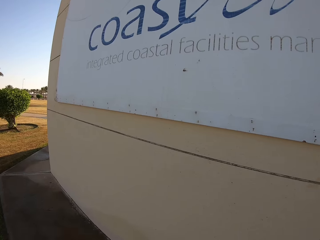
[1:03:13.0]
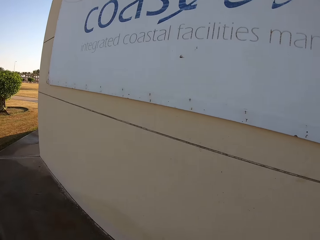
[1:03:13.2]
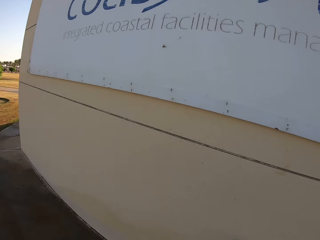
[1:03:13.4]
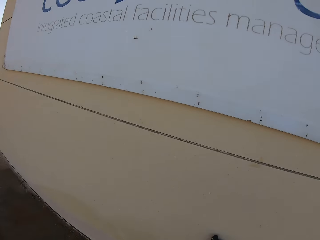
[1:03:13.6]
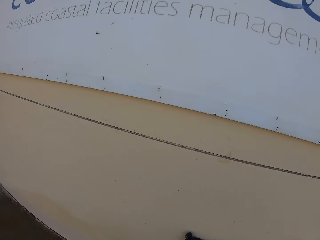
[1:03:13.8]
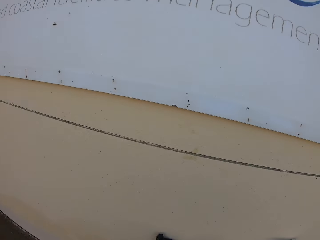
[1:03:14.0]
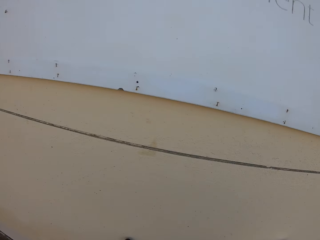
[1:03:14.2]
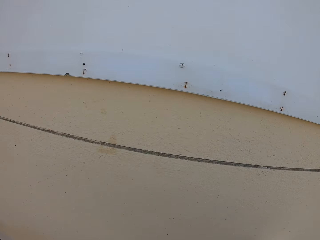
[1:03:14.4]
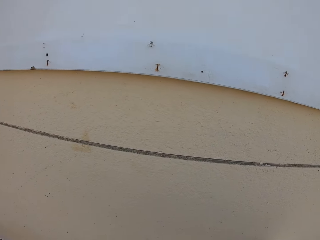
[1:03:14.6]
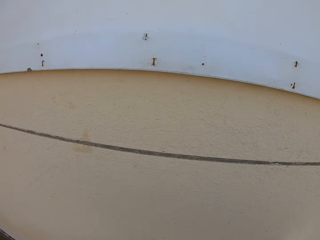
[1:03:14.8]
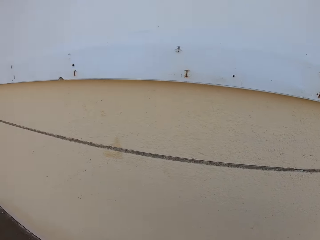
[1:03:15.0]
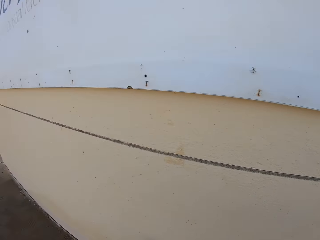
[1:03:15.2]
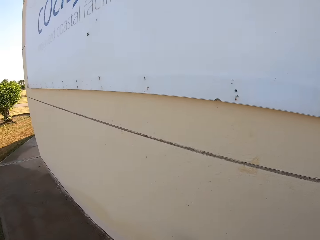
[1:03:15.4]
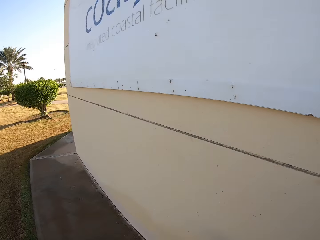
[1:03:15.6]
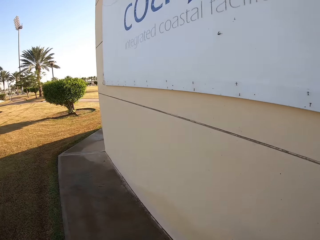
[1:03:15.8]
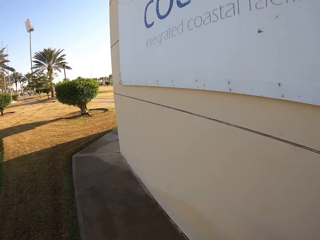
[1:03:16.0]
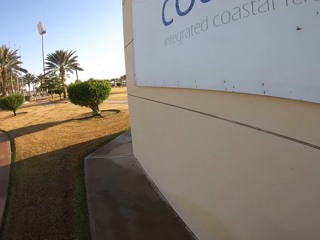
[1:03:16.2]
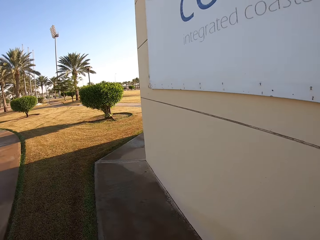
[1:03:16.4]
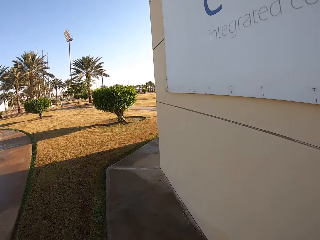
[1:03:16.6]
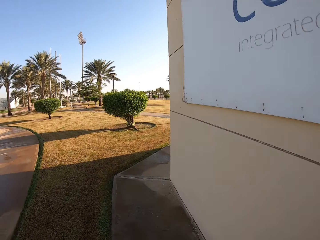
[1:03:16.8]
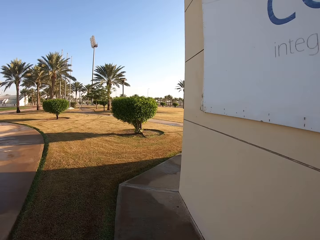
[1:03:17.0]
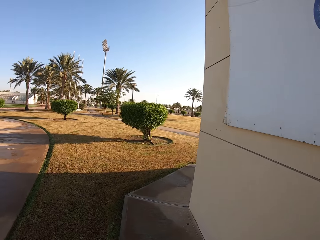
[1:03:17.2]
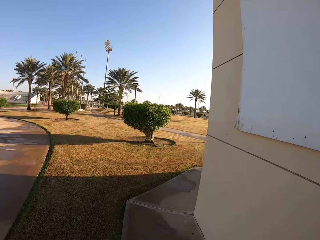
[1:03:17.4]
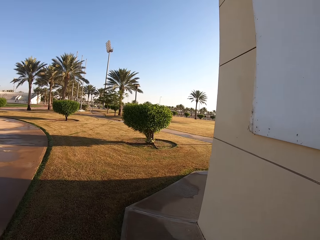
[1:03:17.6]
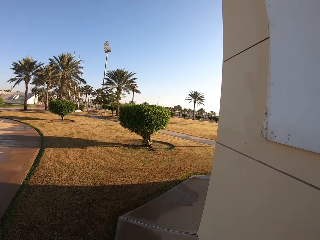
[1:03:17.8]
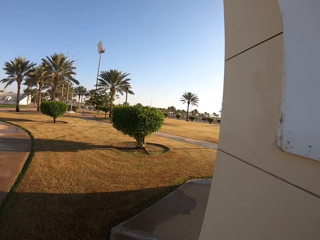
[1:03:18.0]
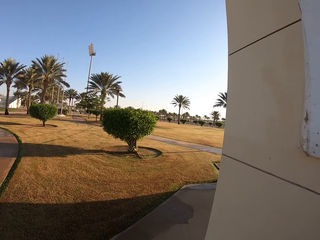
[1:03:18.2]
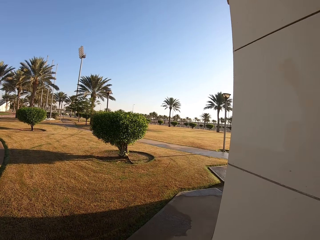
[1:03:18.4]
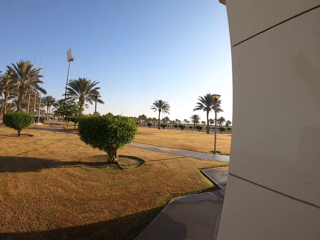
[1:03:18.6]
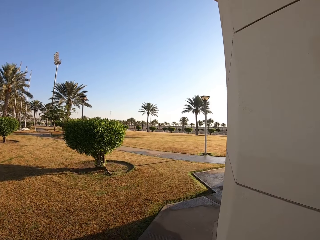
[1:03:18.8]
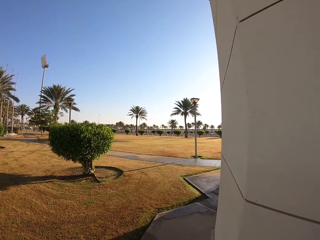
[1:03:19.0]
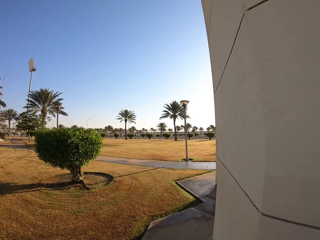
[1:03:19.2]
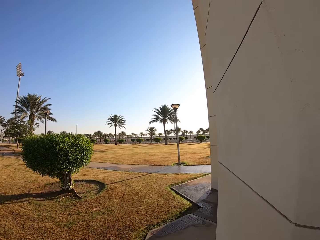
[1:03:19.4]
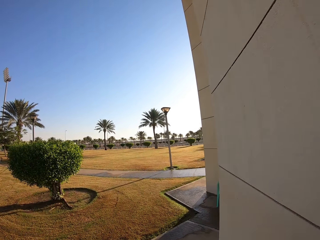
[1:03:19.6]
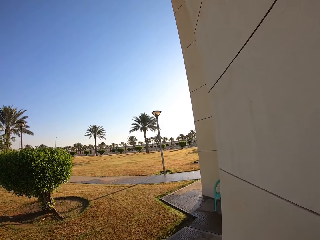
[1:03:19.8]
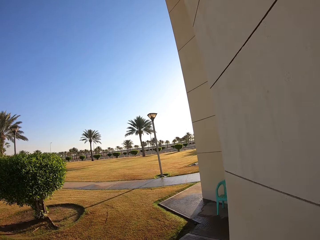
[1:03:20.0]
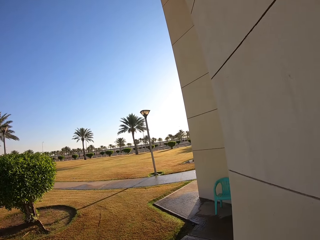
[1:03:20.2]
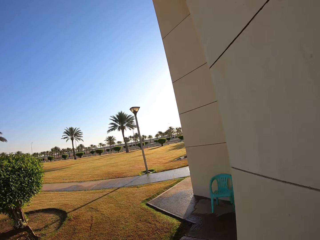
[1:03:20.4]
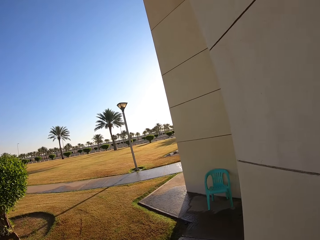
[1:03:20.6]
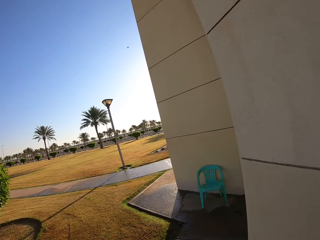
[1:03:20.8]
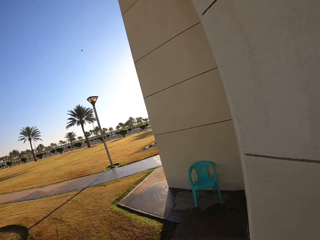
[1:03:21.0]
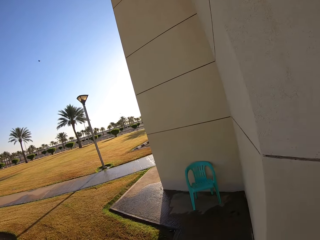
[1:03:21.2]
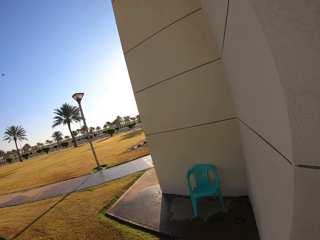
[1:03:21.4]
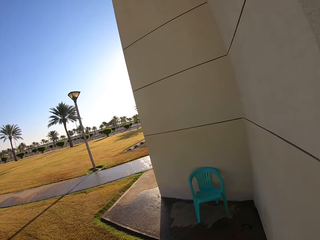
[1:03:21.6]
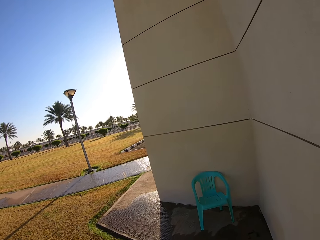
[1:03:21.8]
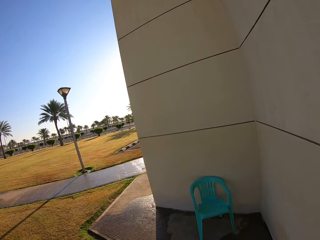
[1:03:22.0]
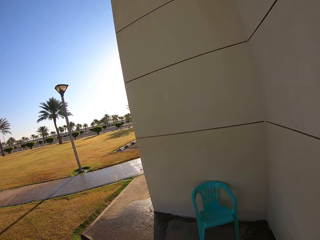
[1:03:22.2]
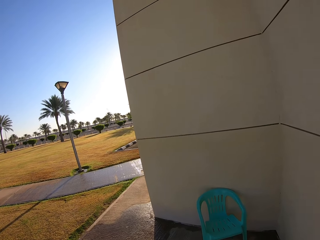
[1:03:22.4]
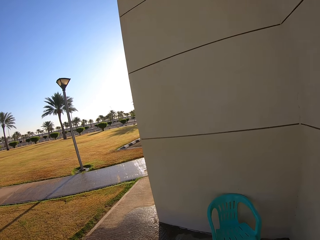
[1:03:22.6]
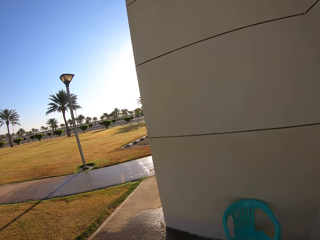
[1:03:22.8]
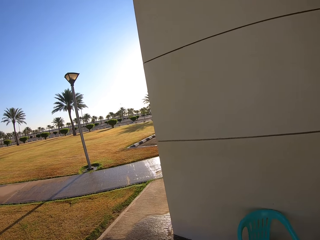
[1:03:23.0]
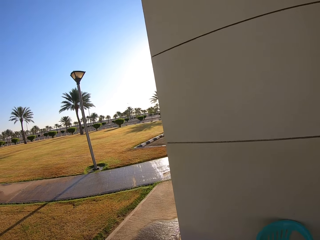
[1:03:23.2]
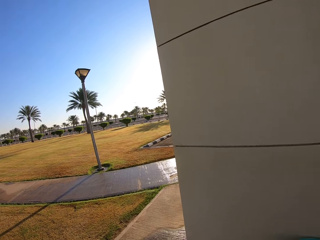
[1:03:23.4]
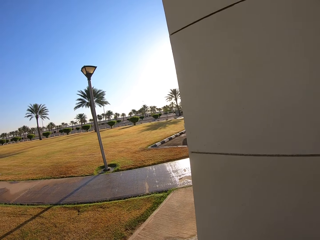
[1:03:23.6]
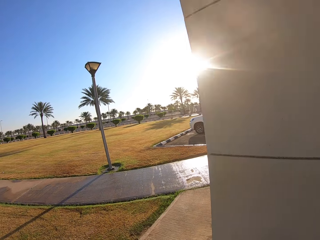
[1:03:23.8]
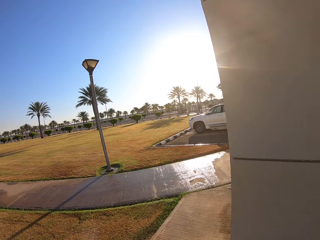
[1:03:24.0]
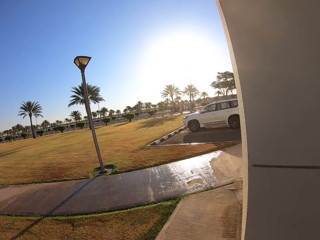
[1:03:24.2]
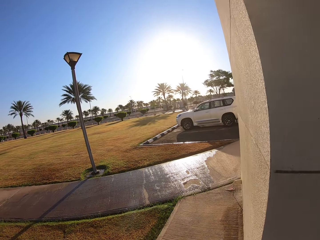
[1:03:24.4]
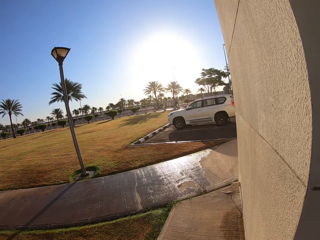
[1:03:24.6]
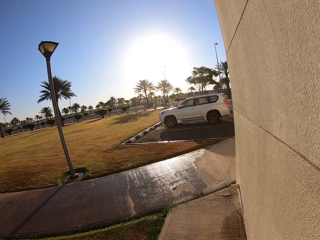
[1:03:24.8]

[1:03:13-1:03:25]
The camera wearer cycles on the ground. They walk along the building.

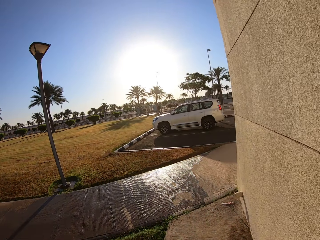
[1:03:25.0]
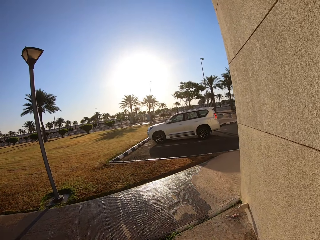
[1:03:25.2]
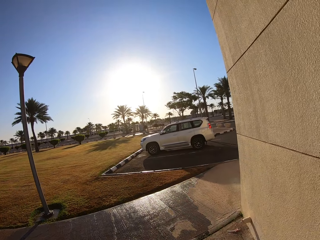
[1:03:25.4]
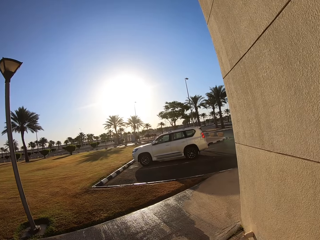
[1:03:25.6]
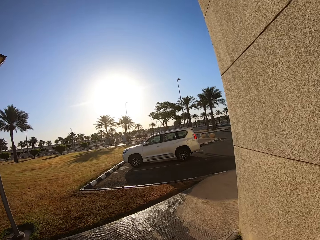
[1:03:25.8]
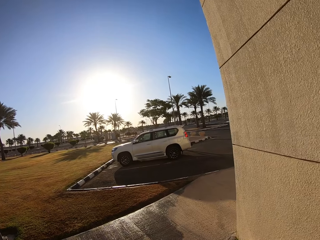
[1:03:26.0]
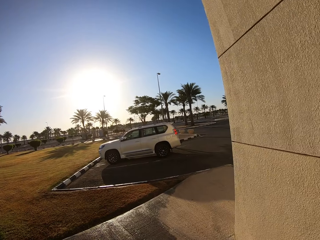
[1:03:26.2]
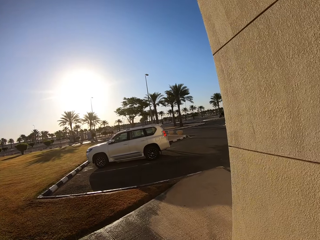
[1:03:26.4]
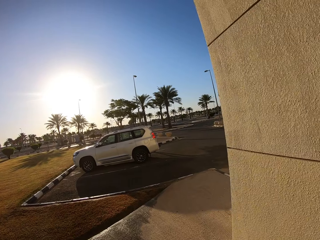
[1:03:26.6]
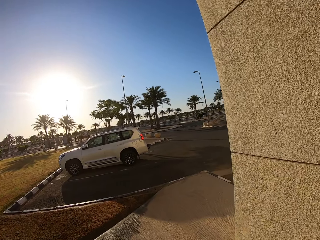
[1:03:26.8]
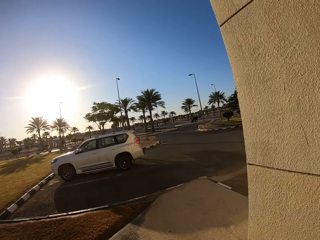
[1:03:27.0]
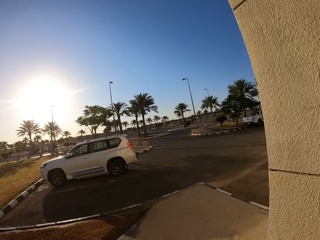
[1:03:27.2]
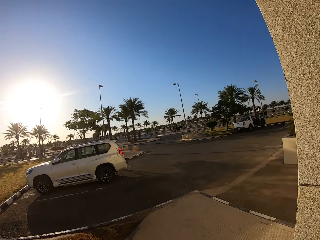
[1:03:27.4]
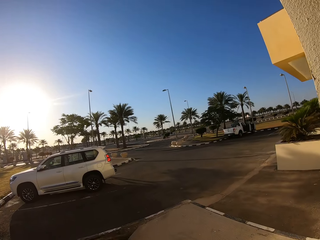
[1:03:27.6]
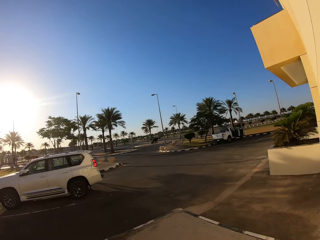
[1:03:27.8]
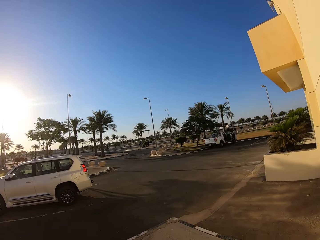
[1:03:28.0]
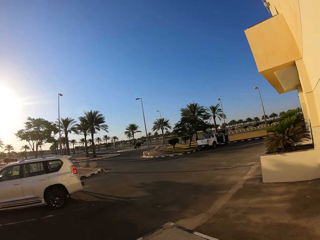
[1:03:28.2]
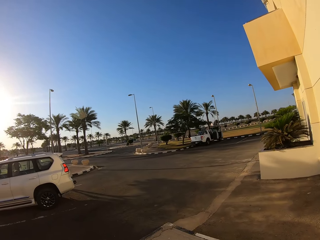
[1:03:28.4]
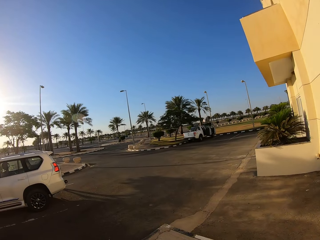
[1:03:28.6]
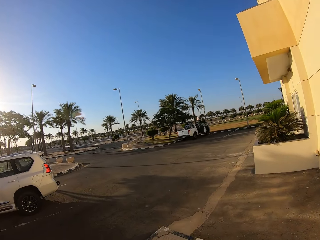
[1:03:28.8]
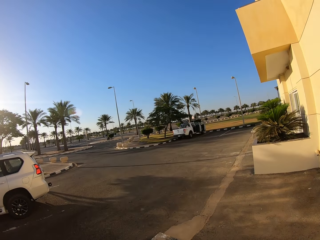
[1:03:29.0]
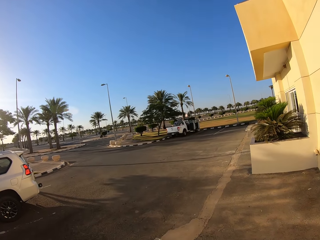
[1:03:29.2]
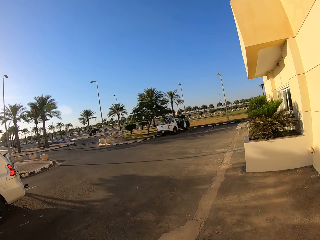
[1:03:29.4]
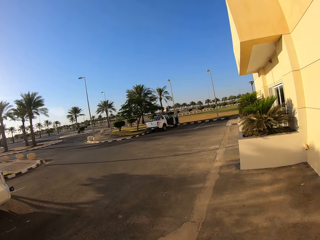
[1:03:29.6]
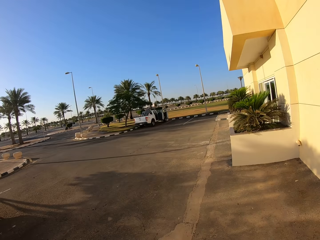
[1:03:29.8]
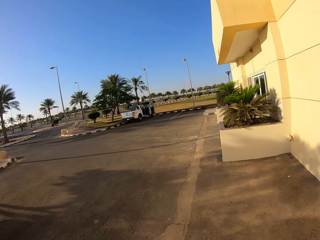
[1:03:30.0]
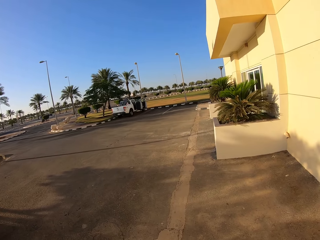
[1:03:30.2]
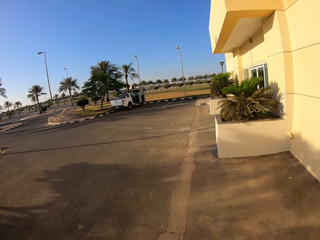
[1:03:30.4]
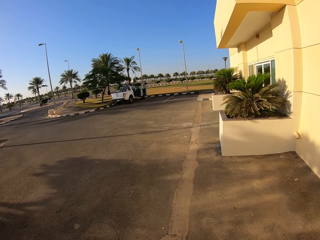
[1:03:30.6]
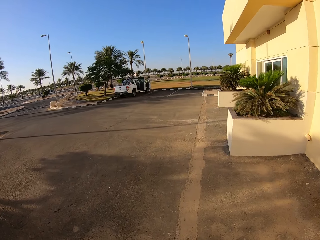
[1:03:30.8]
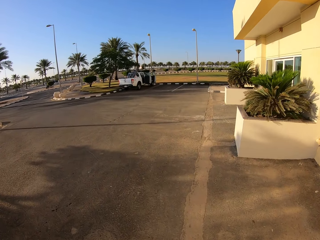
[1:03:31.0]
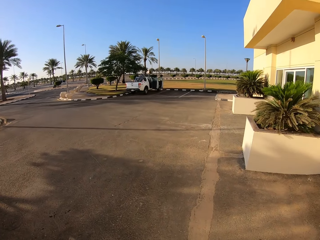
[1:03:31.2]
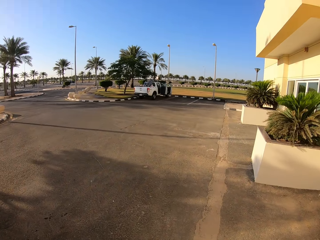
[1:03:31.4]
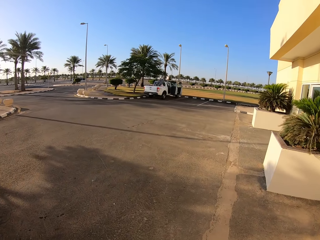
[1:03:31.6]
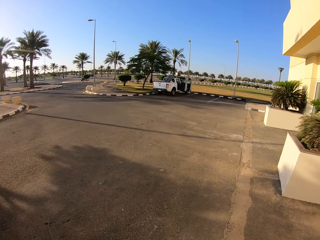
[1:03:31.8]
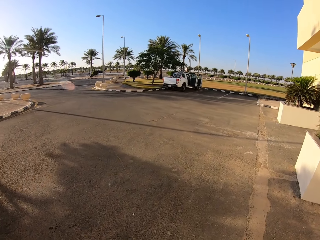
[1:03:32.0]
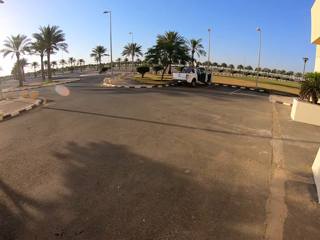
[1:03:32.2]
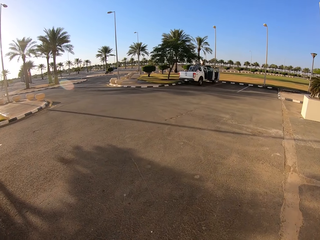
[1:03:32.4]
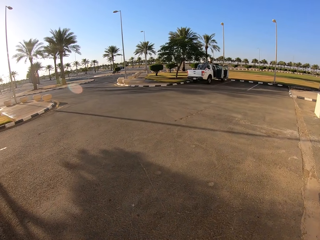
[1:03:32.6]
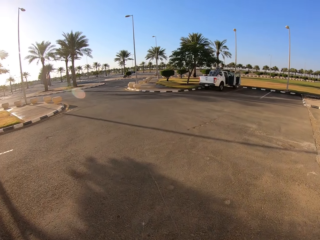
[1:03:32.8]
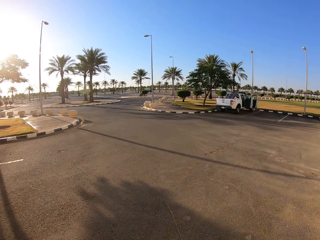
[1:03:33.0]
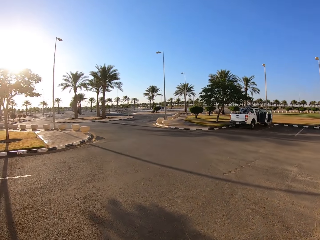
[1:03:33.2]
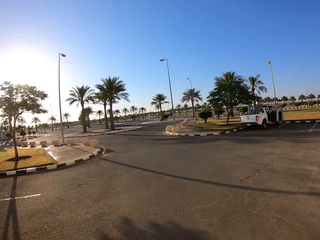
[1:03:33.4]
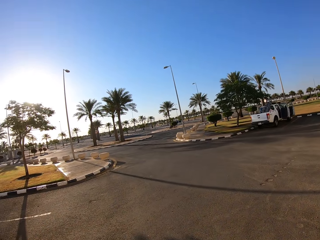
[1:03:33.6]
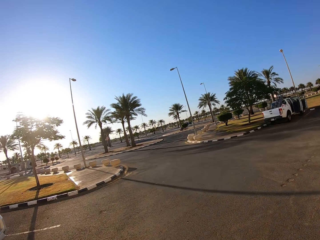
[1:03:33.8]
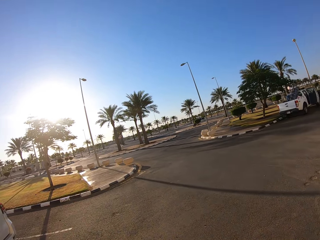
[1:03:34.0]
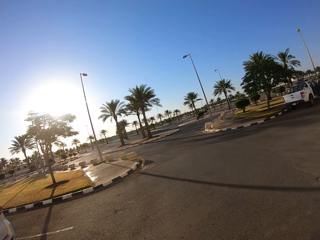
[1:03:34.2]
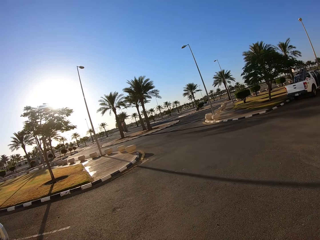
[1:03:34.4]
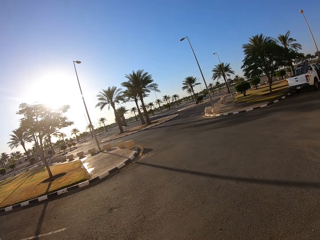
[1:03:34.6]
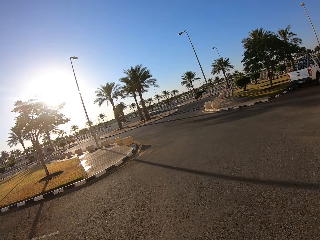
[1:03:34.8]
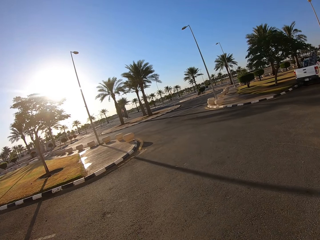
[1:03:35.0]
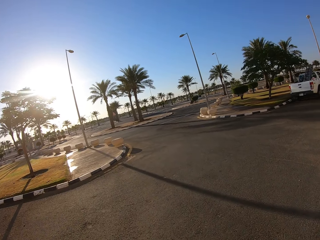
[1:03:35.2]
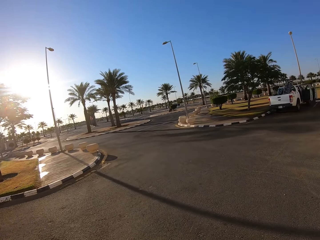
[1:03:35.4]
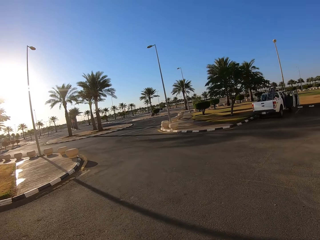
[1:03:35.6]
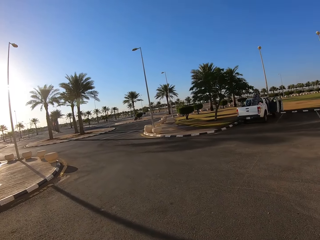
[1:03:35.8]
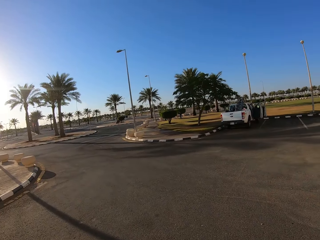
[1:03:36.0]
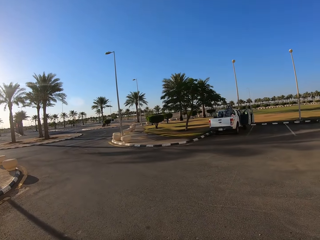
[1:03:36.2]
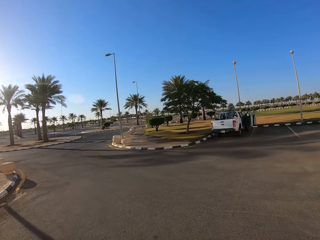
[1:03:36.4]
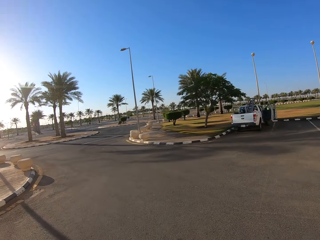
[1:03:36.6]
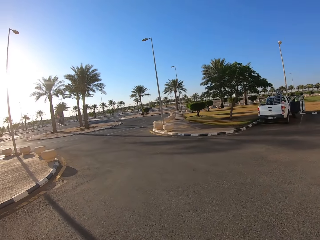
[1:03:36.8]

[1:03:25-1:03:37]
The camera wearer cycles on the road. They look around.
